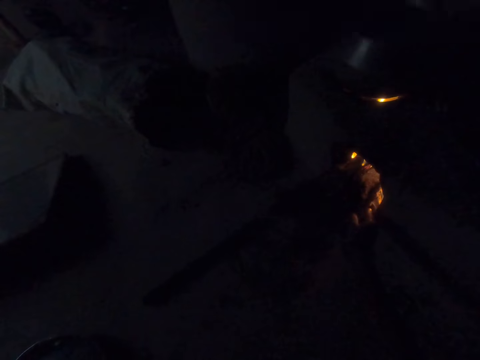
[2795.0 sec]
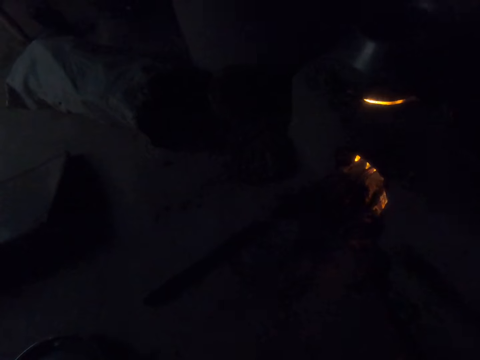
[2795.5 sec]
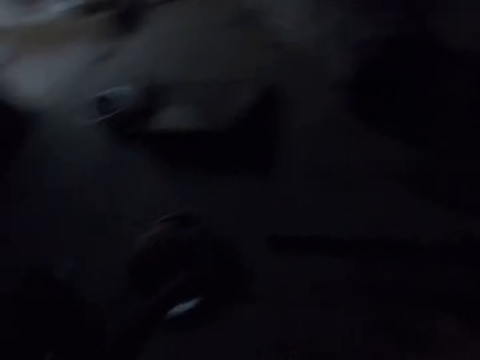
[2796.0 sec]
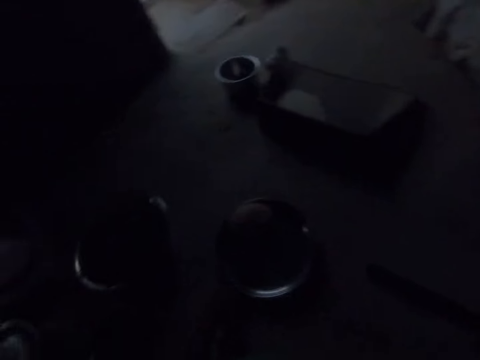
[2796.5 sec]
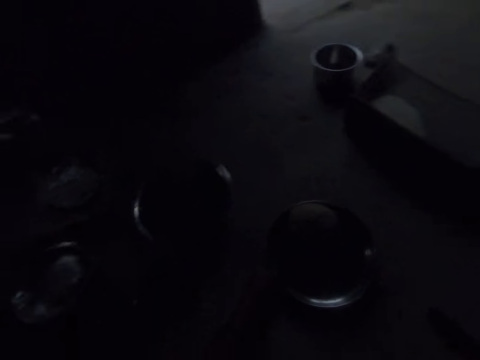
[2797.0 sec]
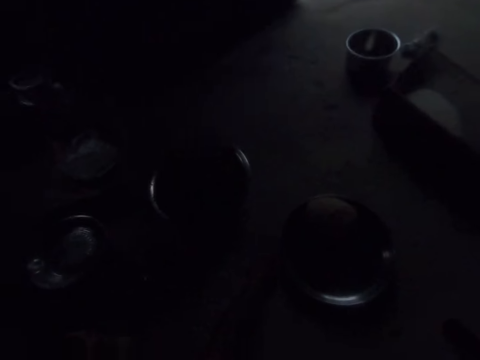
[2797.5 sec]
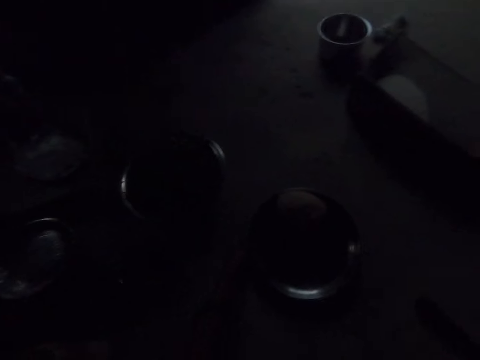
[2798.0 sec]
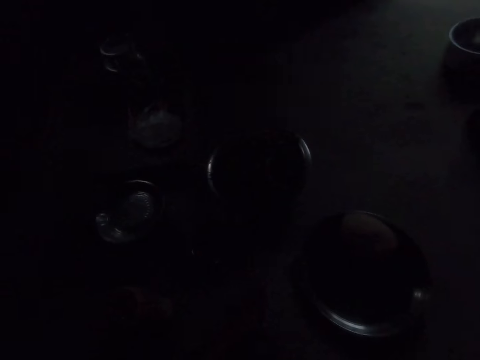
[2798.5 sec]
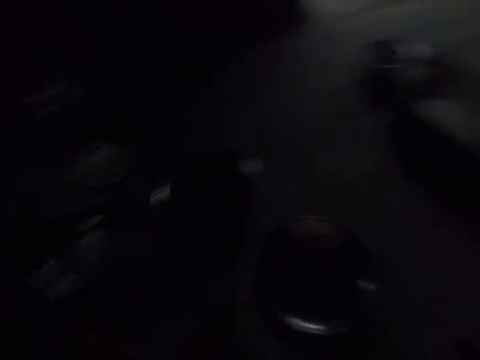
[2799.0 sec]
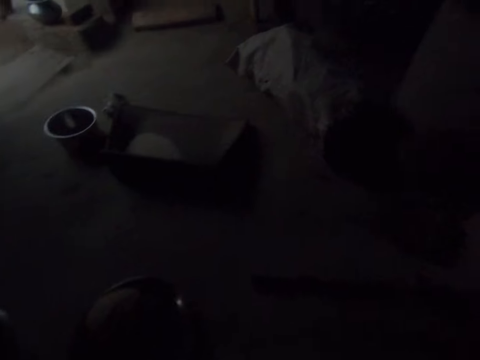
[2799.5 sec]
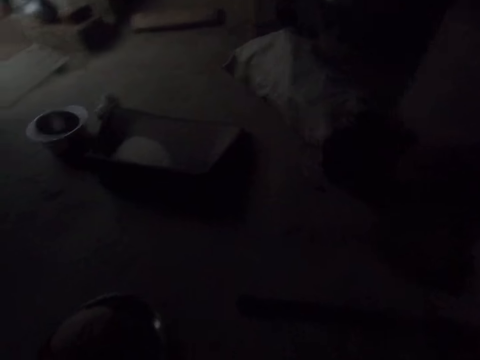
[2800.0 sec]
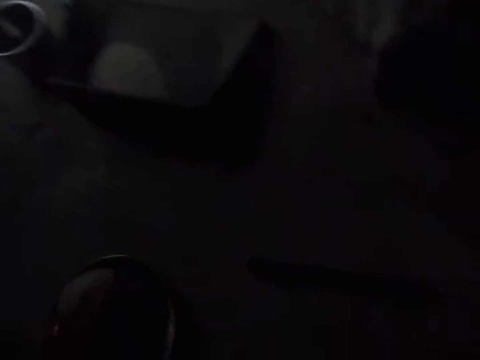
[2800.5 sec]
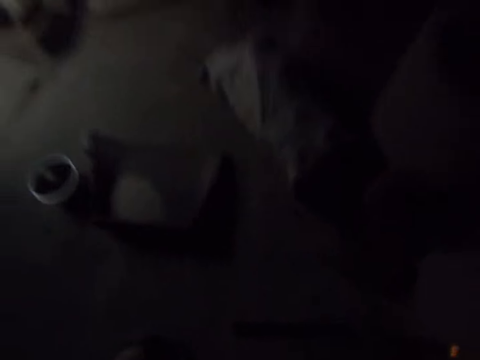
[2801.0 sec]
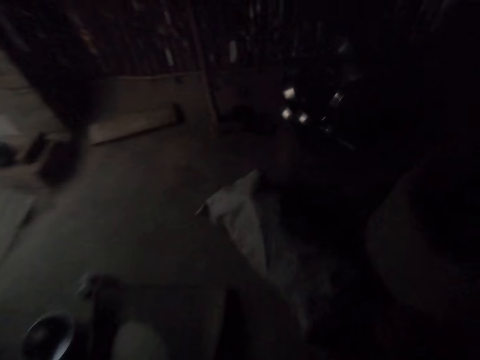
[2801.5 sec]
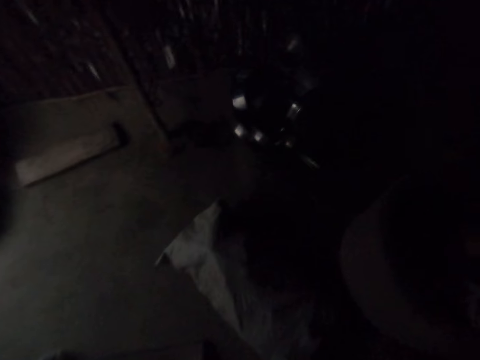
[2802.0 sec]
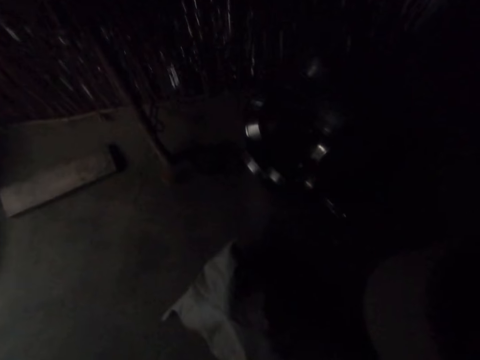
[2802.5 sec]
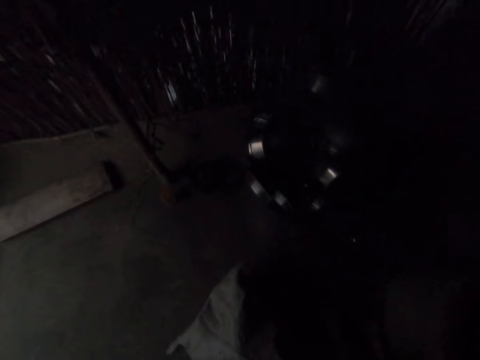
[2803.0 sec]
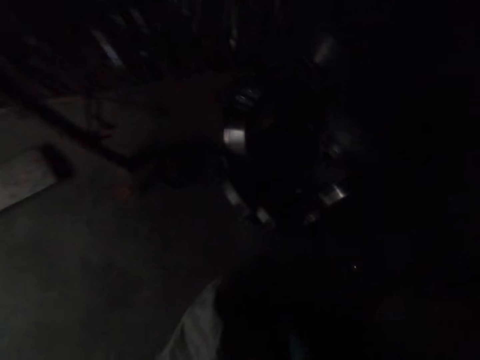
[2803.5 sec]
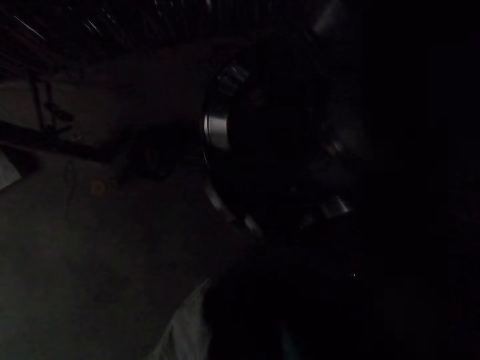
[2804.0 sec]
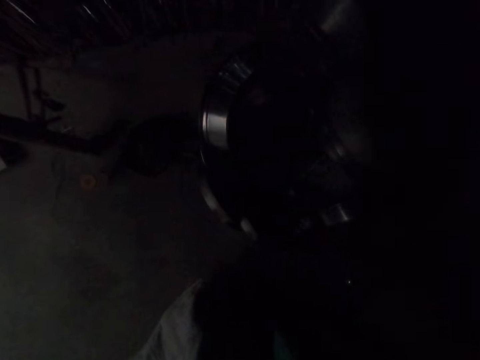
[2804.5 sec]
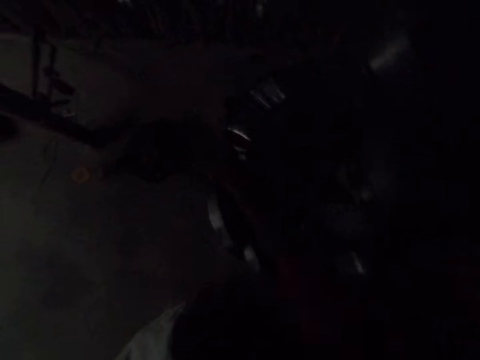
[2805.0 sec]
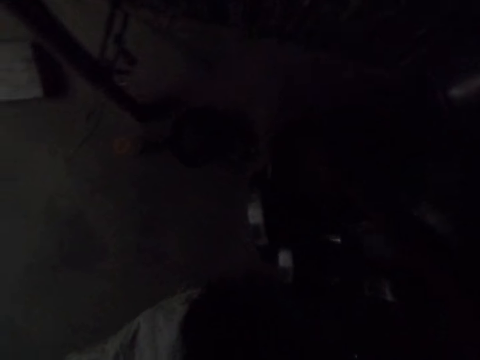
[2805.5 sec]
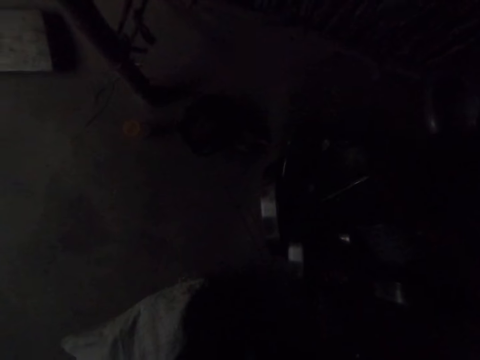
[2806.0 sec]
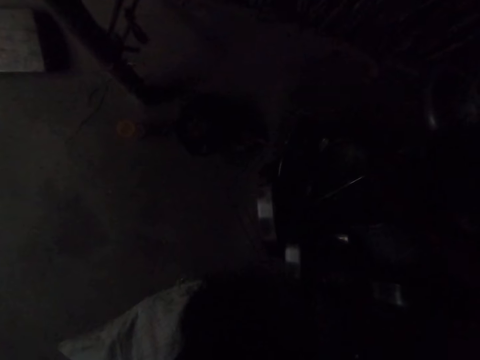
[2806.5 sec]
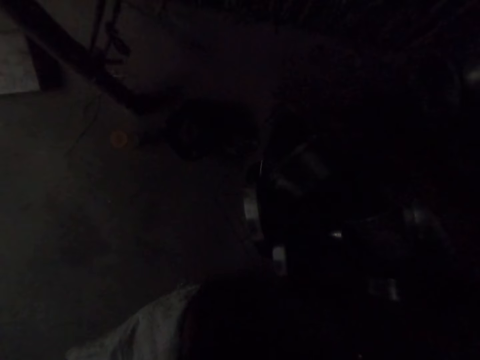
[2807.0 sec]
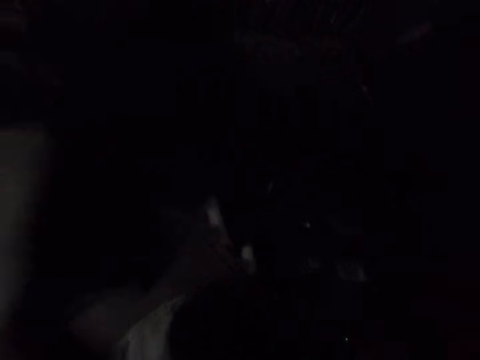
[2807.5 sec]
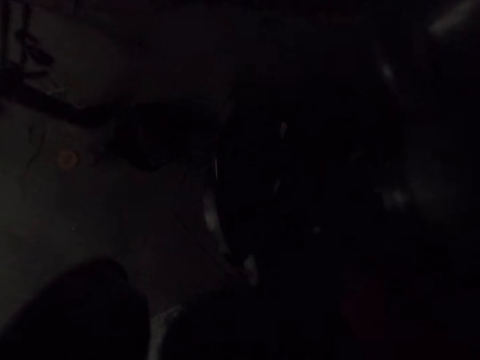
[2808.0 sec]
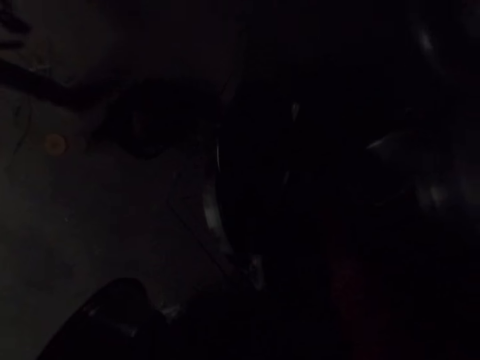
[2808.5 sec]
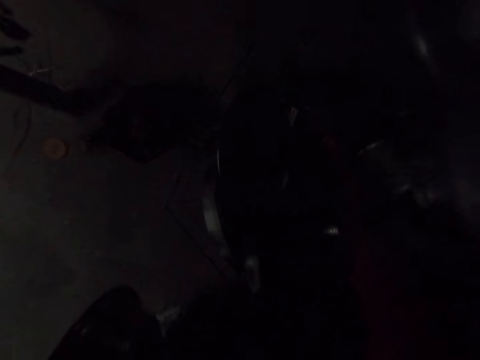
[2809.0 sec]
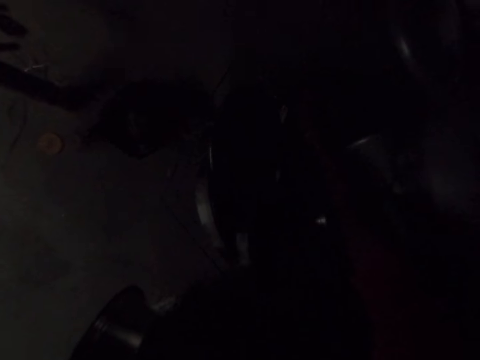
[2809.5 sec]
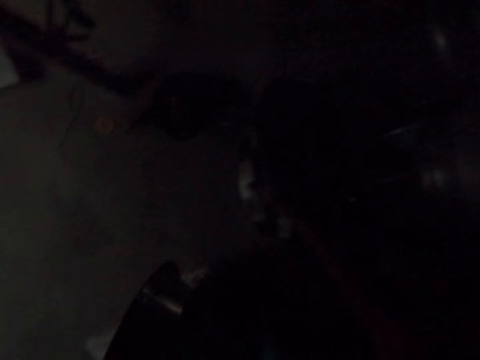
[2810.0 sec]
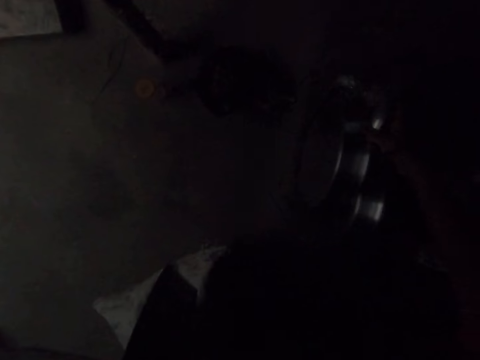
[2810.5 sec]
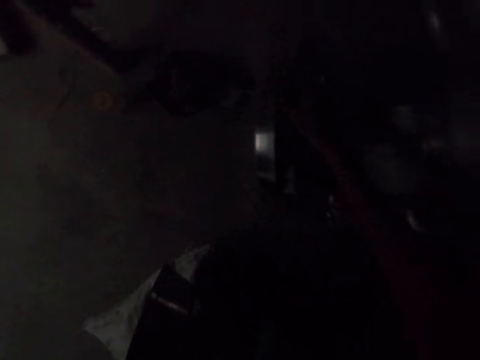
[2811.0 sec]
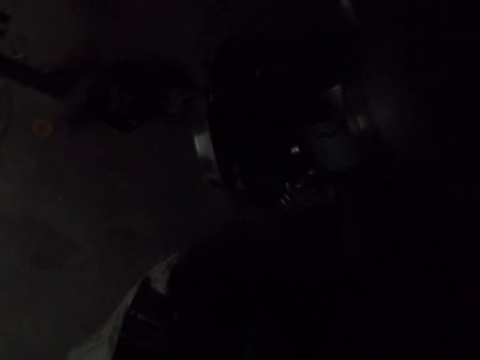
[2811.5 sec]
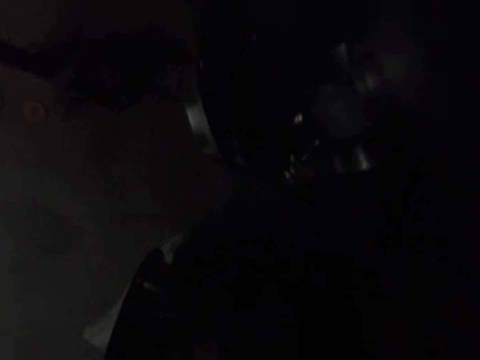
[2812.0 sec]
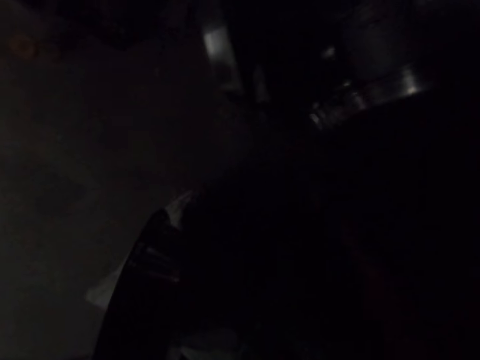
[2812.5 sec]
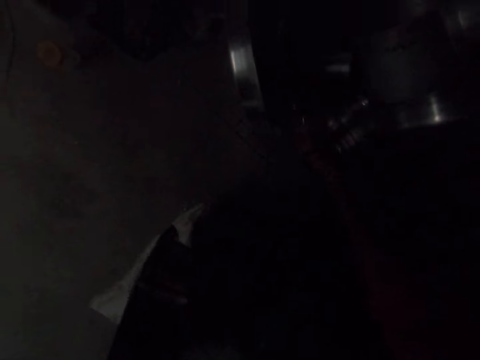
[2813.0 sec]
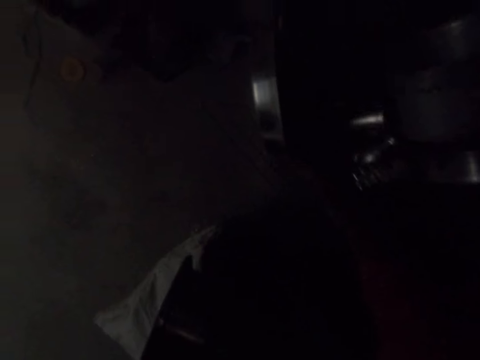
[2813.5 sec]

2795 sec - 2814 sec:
The camera wearer moves a tray. They turn around. They stand up. They walk in the house. They walk around the kitchen. They touch a bowl. They move the bowl to the left hand. They touch the bowls.

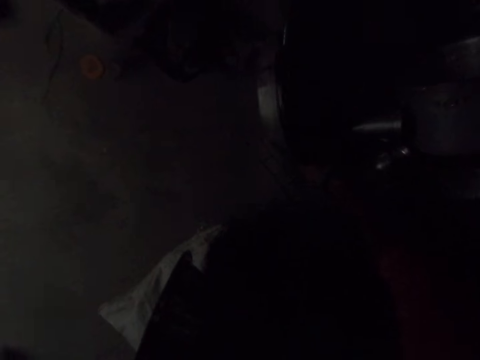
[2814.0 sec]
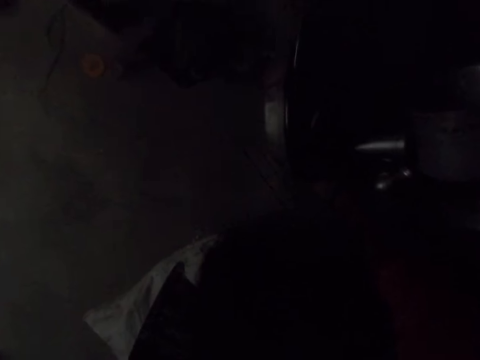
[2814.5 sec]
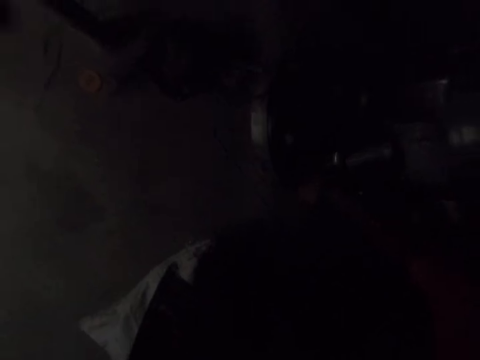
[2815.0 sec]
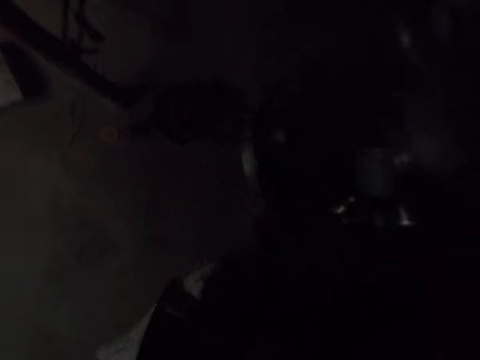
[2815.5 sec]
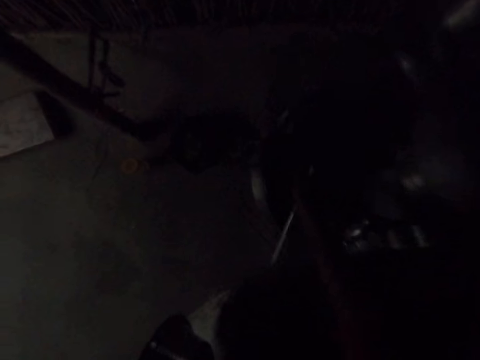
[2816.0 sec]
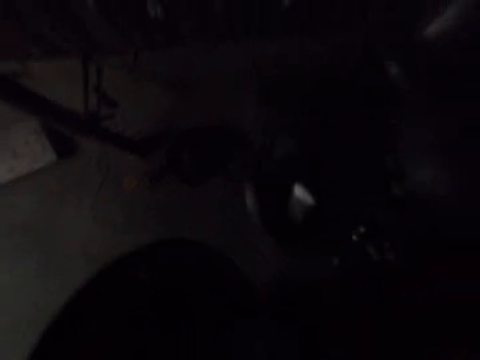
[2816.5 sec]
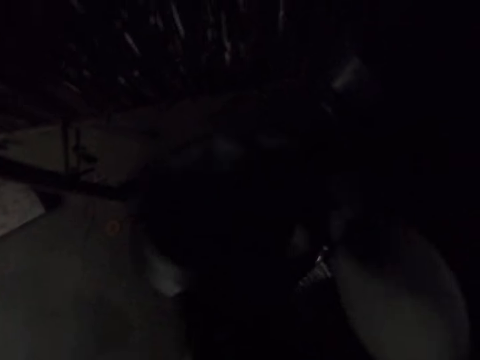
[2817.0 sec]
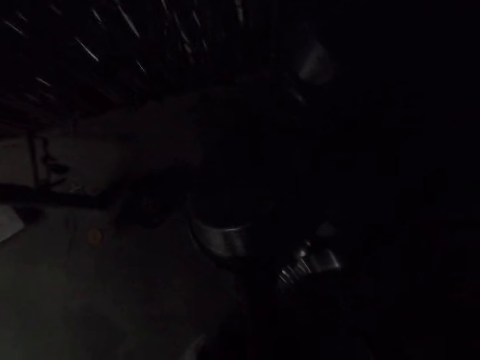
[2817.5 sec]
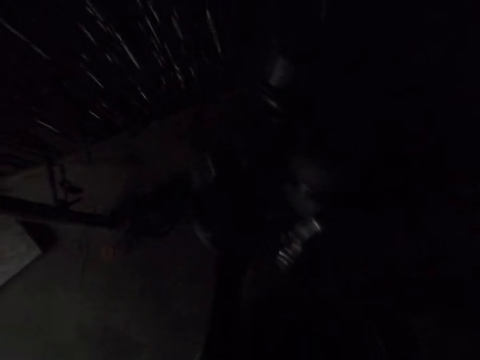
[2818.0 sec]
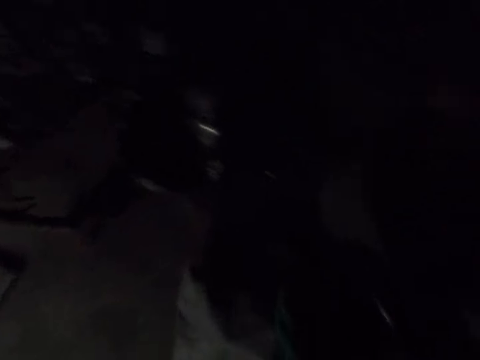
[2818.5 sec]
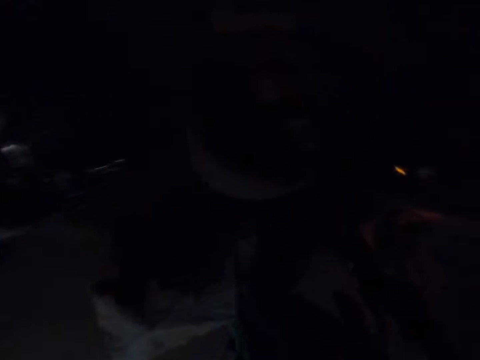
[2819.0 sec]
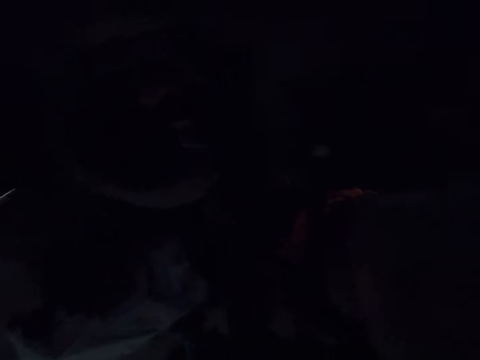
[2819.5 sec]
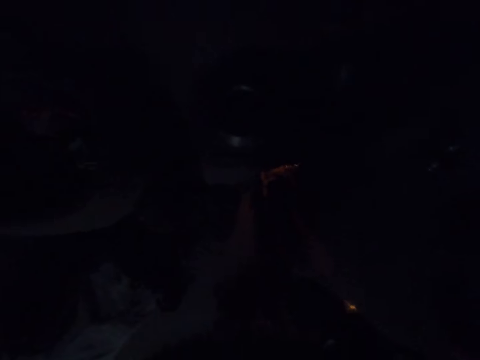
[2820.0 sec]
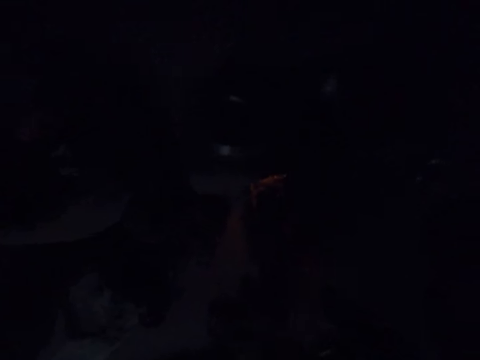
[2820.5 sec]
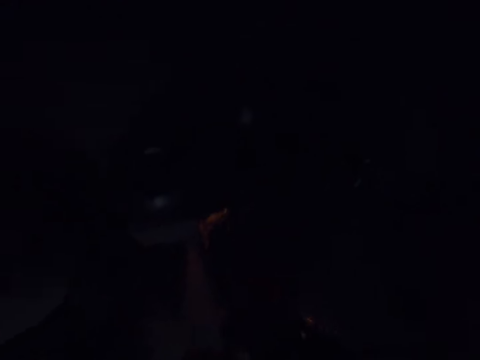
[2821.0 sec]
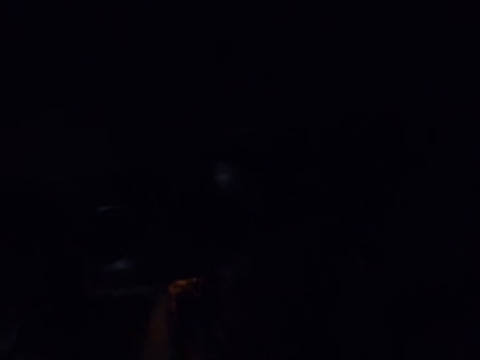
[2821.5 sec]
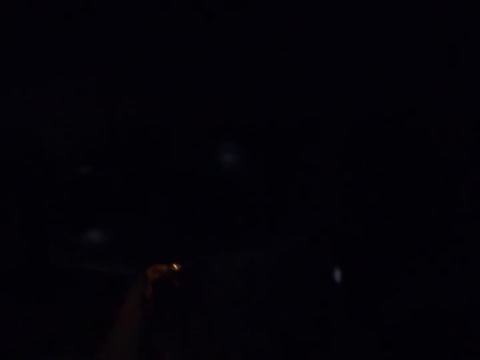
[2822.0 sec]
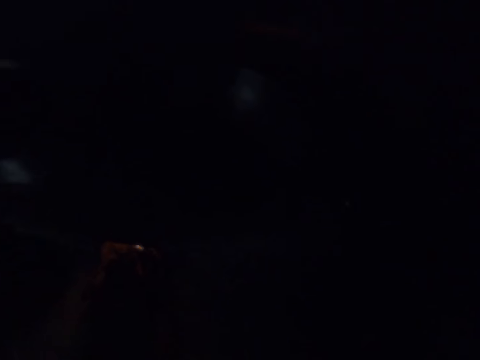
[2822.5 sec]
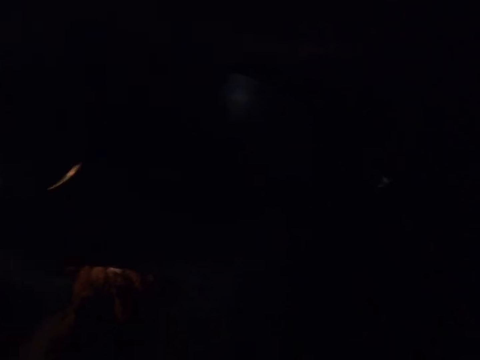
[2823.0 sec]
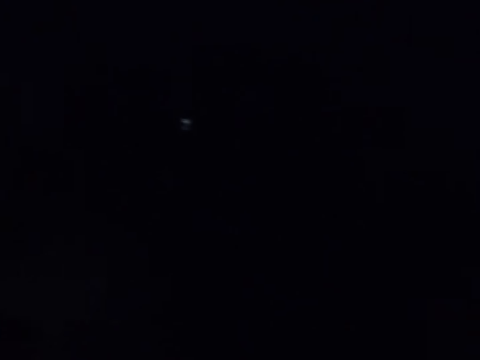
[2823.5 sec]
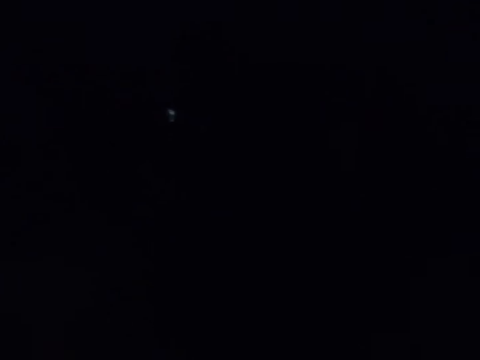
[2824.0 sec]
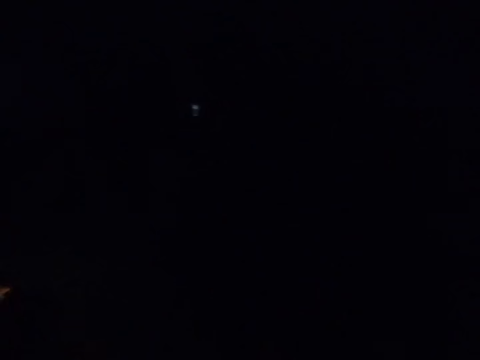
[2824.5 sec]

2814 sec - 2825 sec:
The camera wearer takes a spoon. They put a bowl on the other. They move in the kitchen. They put the spoon down.
